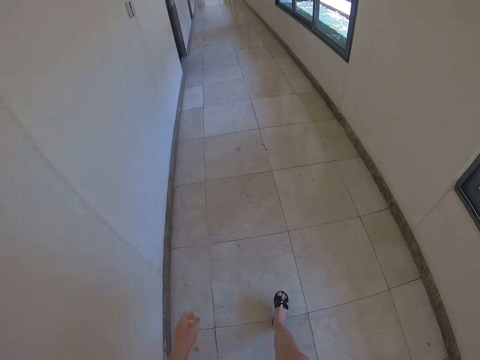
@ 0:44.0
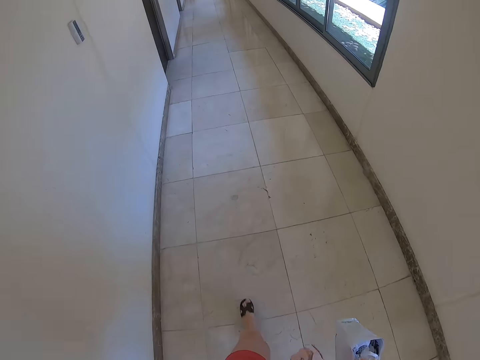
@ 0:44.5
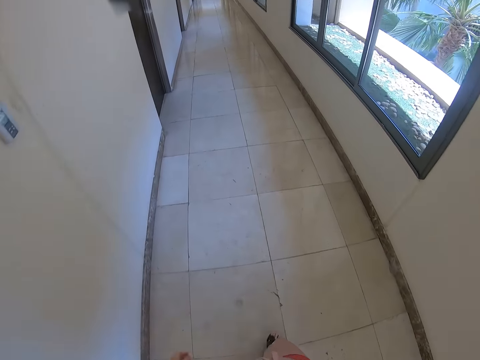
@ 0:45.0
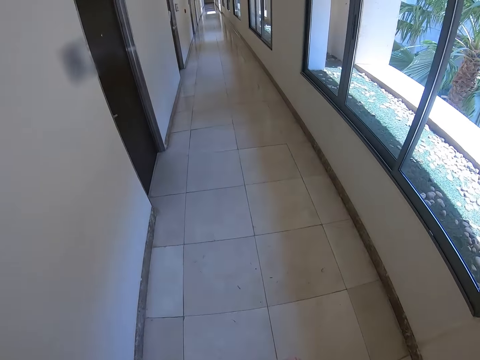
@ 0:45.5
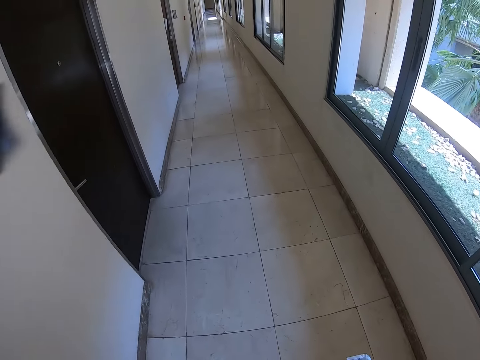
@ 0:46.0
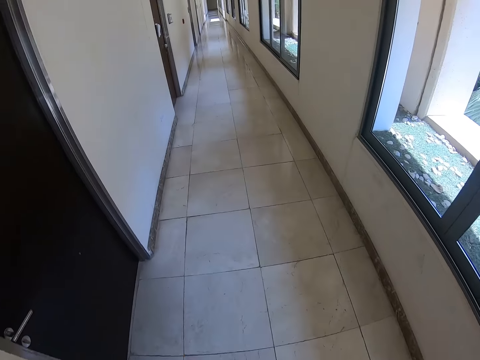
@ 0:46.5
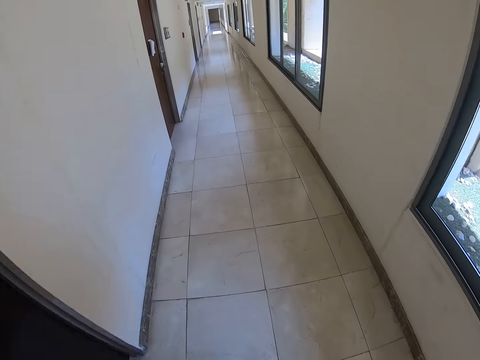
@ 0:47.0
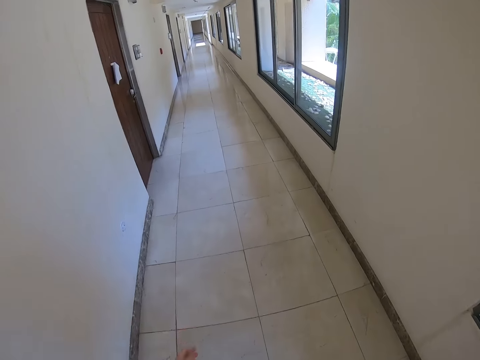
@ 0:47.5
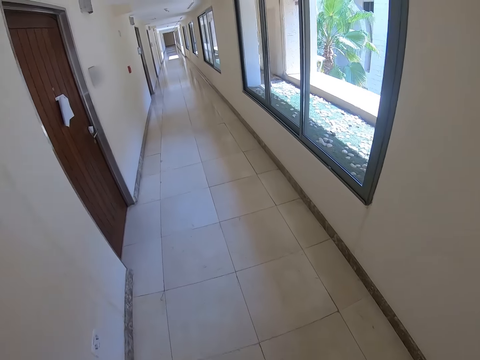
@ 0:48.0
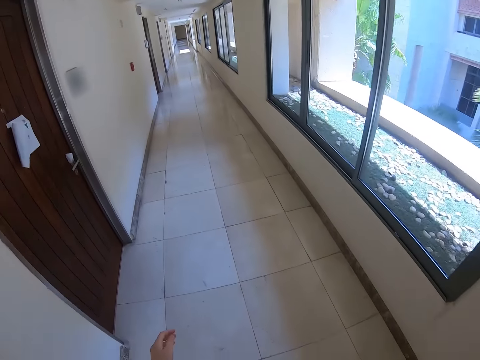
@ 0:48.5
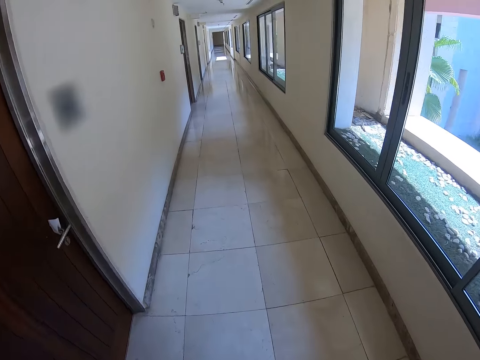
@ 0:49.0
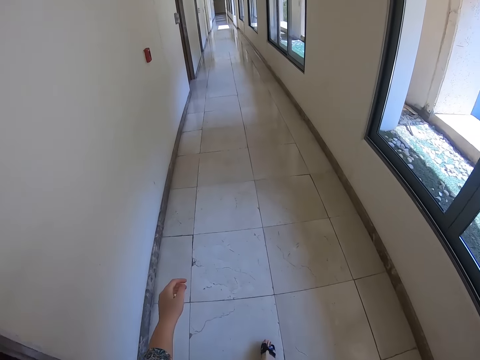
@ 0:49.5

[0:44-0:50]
The camera wearer walks on the corridor around the building.

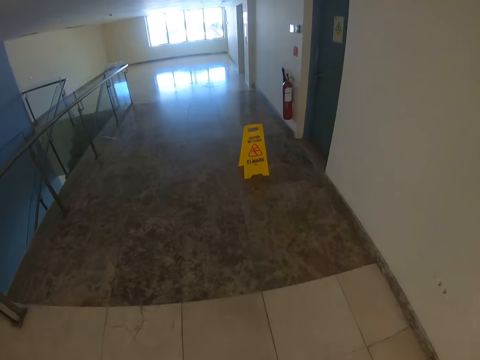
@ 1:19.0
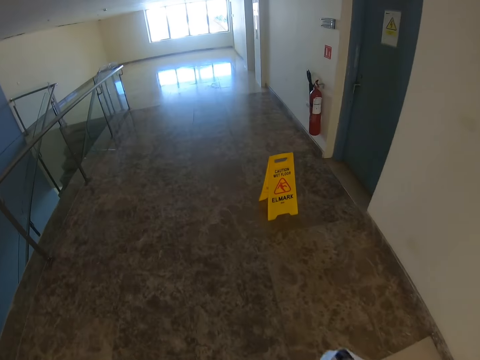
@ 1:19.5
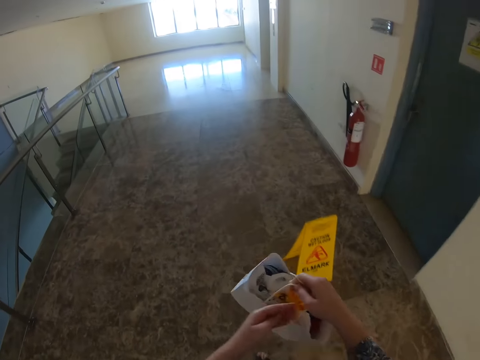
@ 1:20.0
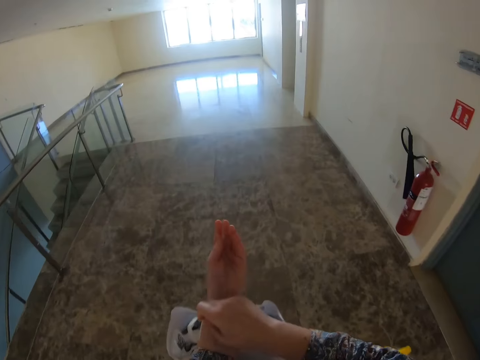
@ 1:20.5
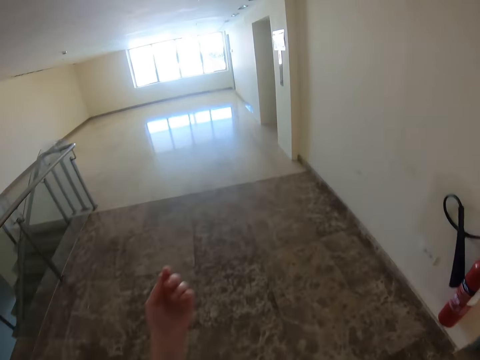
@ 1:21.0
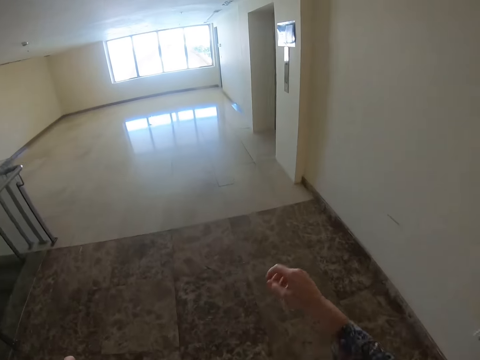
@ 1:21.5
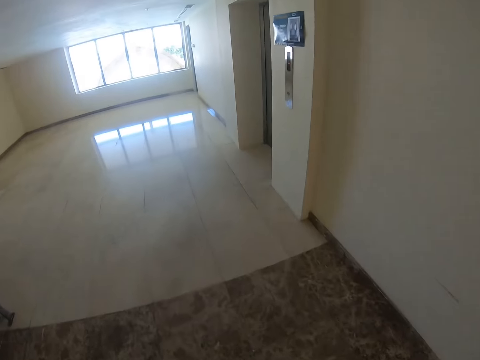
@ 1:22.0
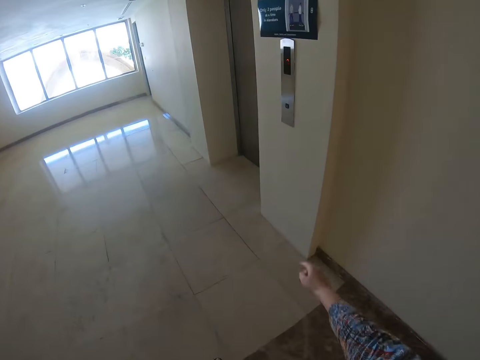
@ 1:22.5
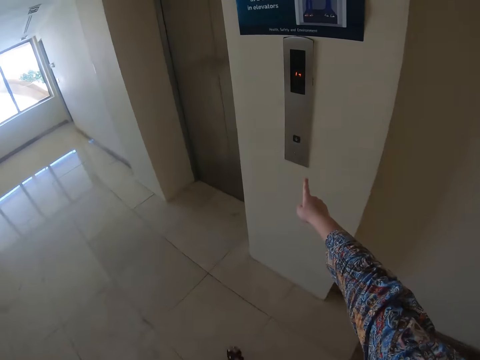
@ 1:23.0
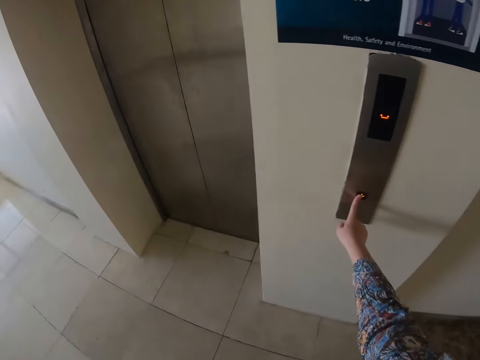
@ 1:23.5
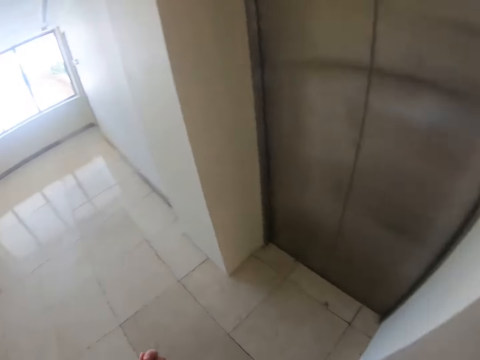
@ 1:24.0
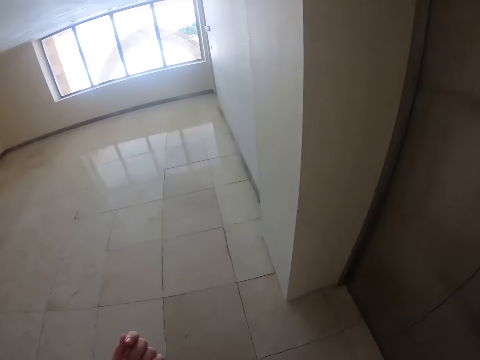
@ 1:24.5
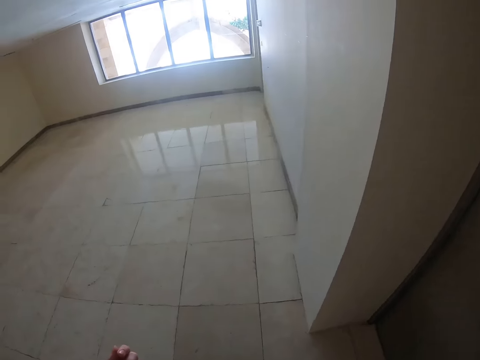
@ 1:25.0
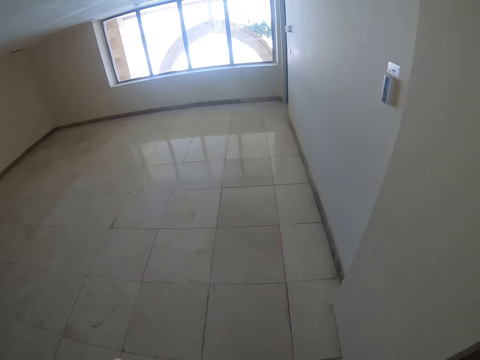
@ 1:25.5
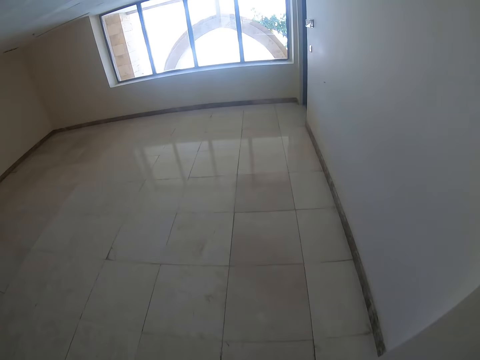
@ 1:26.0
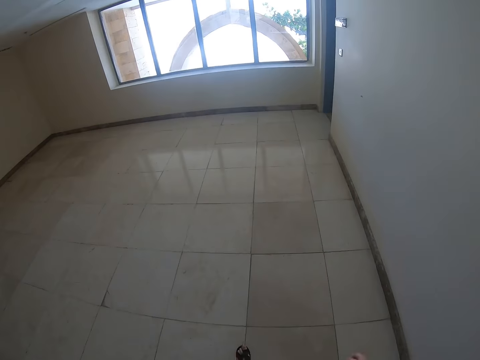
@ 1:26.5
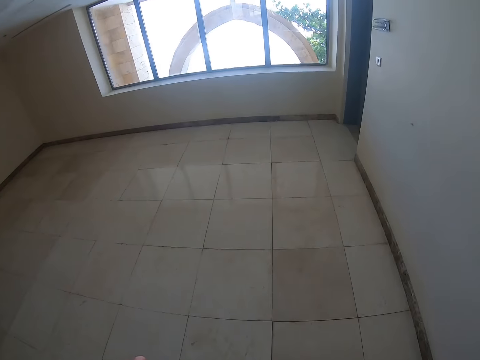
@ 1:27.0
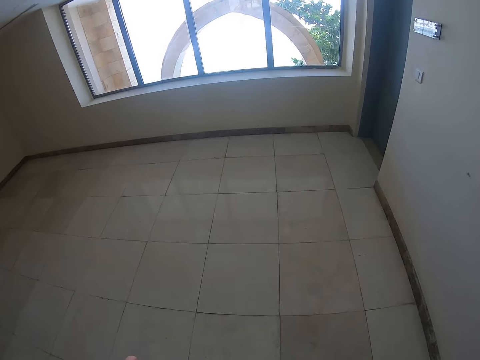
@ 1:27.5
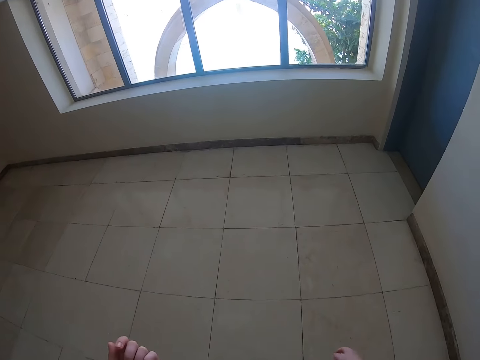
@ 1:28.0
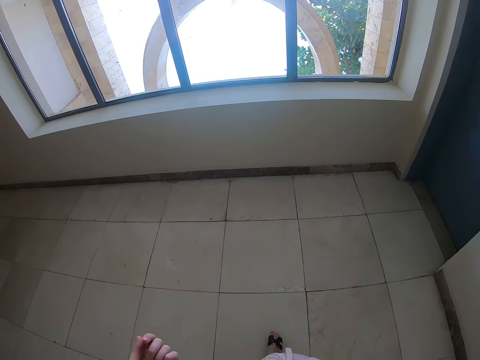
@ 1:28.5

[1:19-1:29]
The camera wearer puts something on the left hand. They walk on the corridor. They press a button on the lift switch. They walk on the corridor around the balcony.

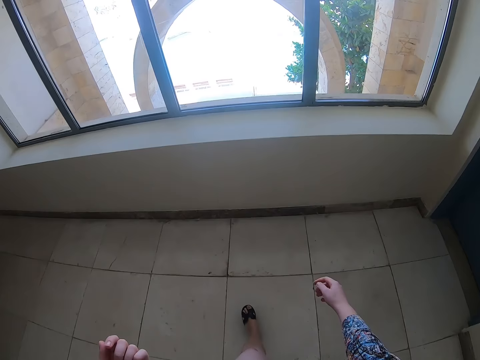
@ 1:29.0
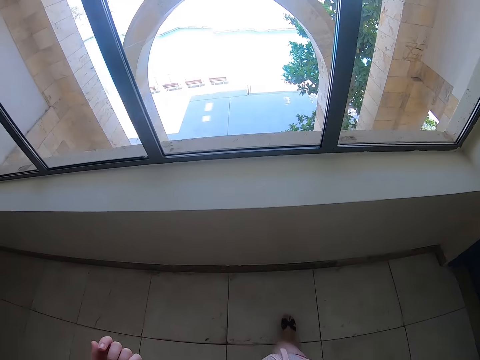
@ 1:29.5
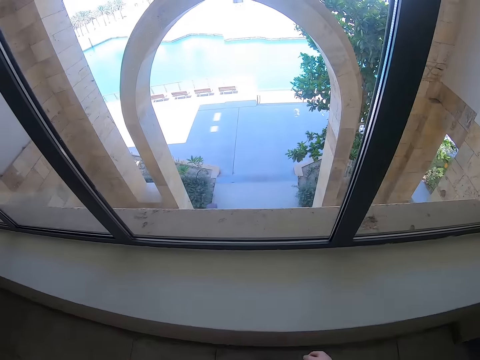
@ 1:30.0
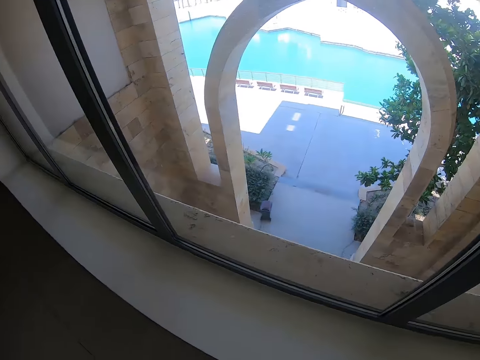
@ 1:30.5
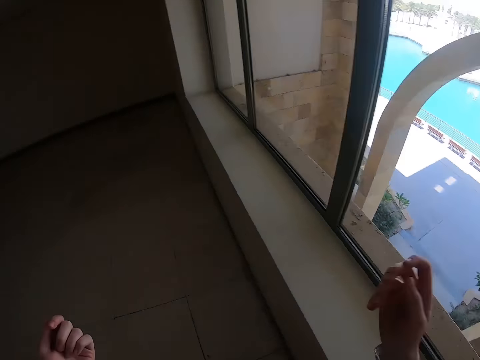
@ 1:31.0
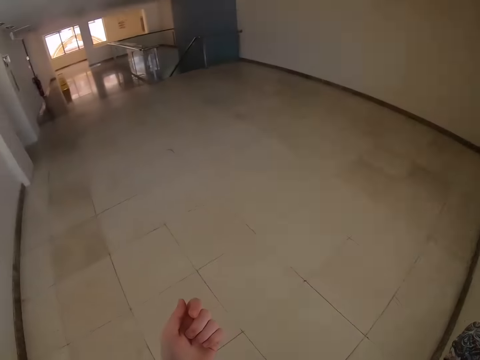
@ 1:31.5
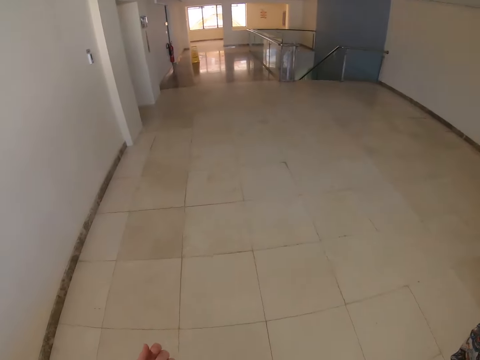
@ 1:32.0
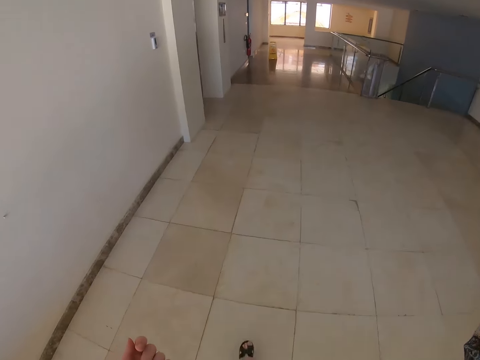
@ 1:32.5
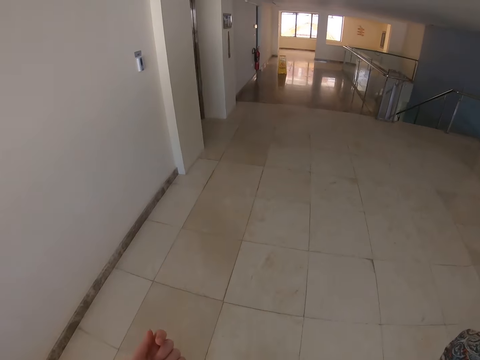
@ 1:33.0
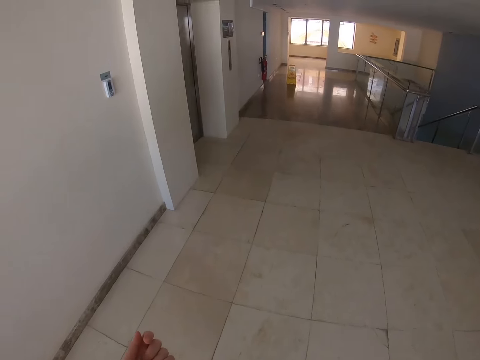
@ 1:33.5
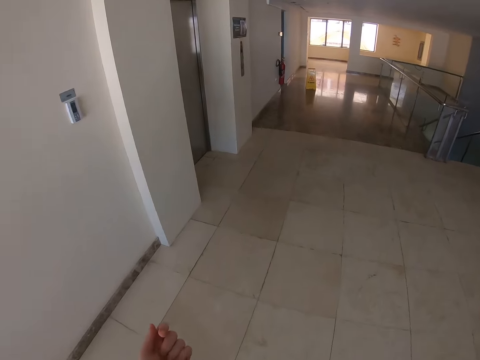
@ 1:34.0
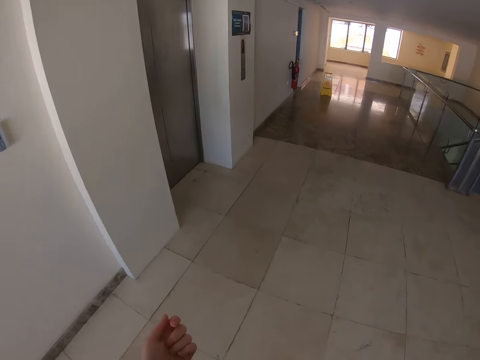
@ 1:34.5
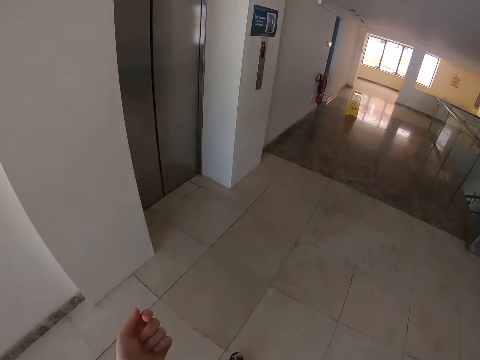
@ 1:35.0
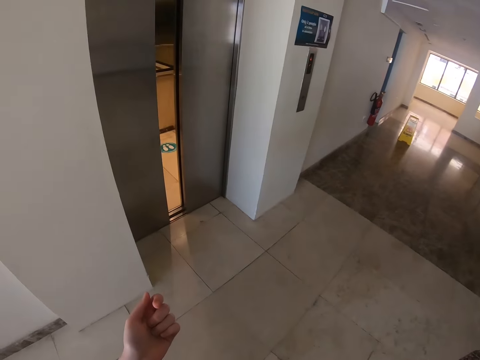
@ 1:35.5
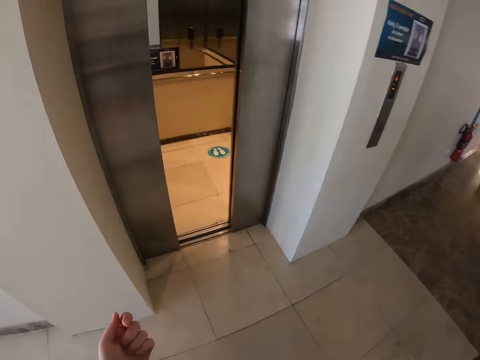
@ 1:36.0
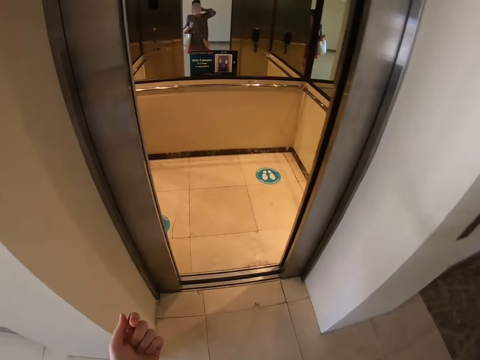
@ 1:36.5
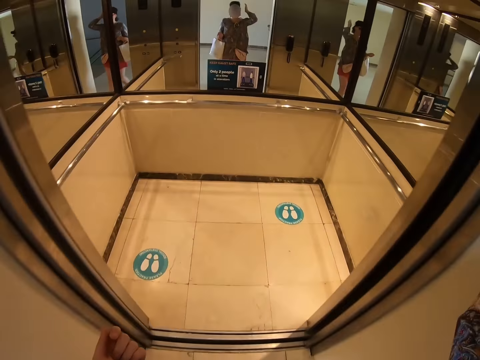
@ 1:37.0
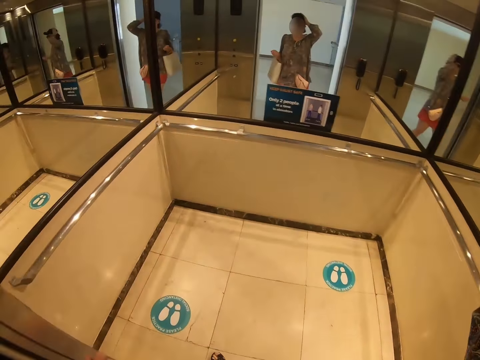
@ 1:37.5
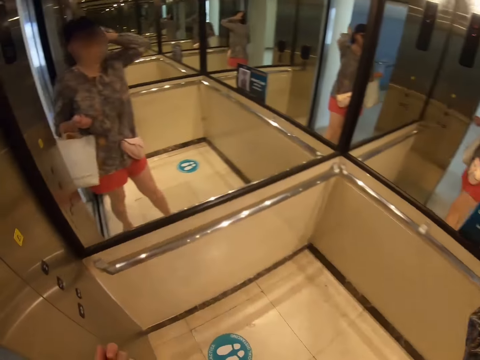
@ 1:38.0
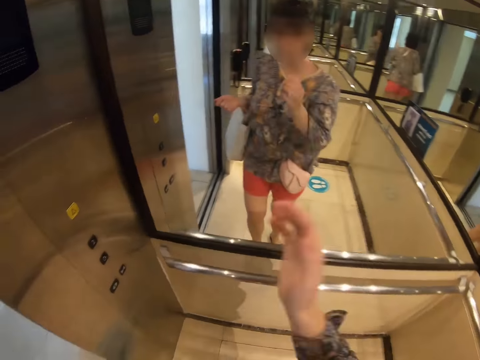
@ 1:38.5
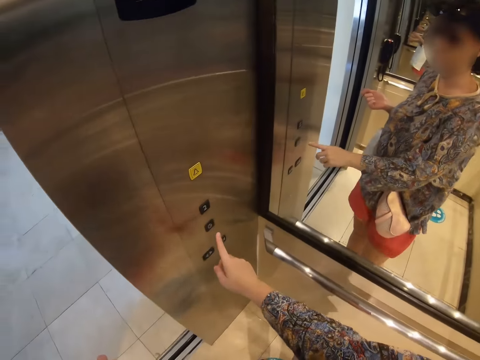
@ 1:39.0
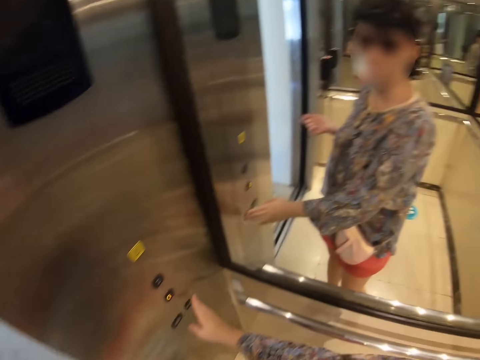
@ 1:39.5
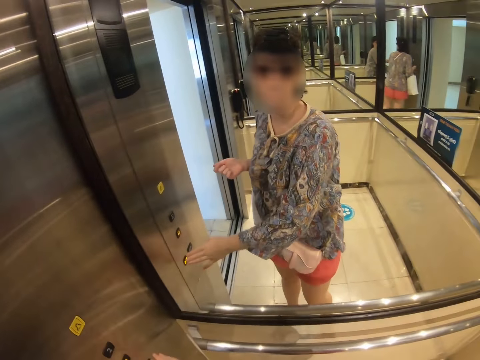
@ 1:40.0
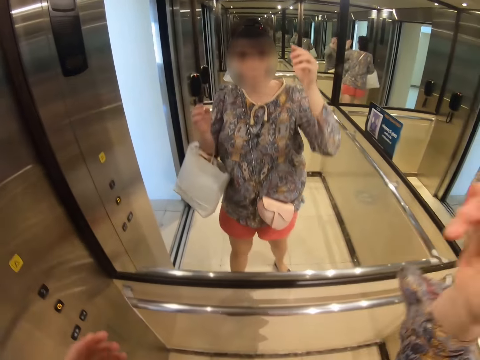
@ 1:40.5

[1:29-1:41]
The camera wearer looks out of the window. They walk on the corridor. They enter the lift. They press a button on the lift switch.
